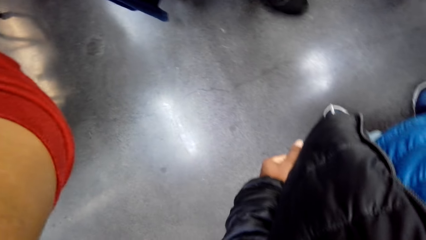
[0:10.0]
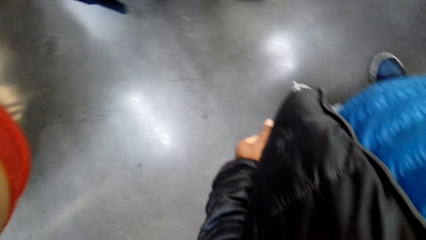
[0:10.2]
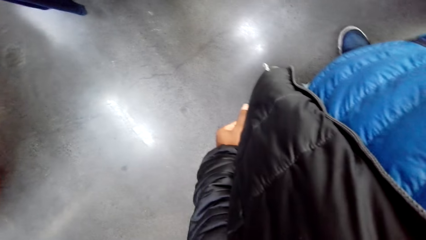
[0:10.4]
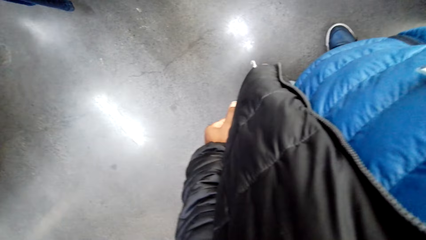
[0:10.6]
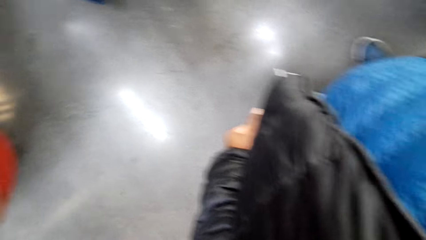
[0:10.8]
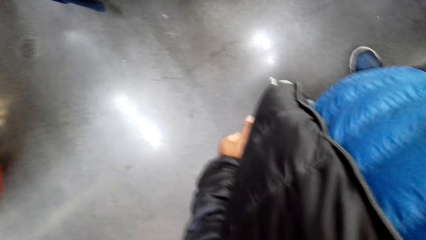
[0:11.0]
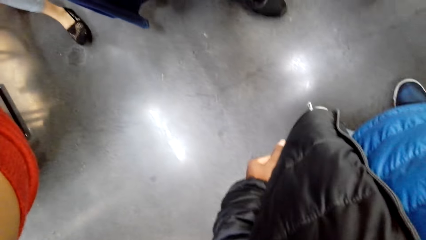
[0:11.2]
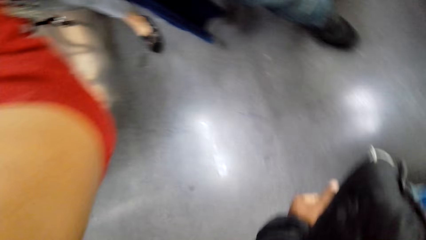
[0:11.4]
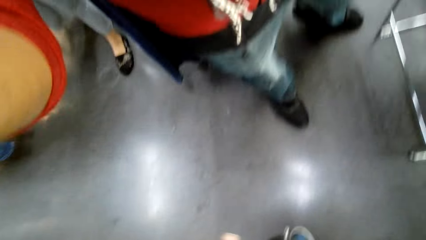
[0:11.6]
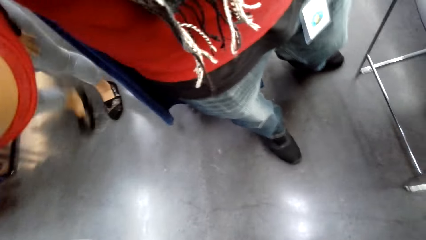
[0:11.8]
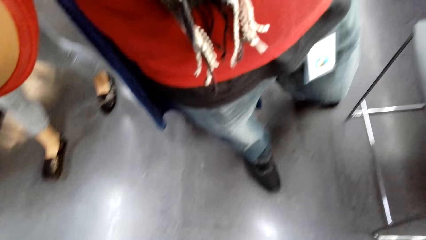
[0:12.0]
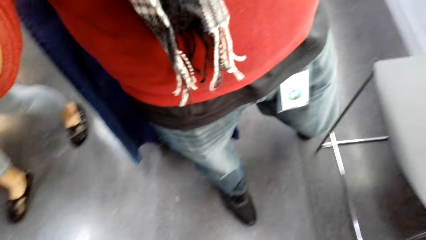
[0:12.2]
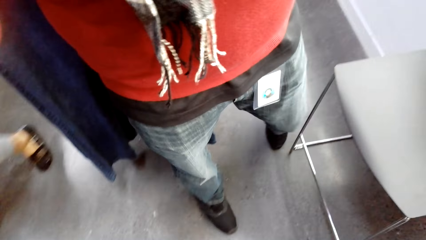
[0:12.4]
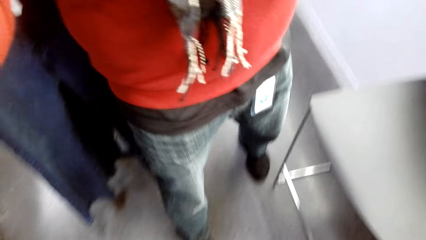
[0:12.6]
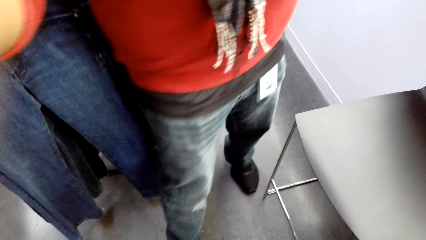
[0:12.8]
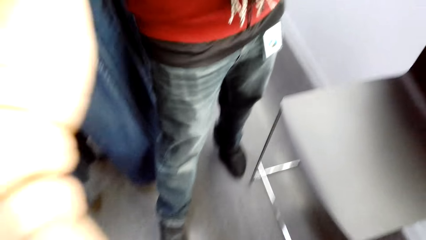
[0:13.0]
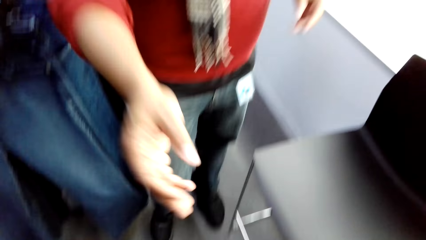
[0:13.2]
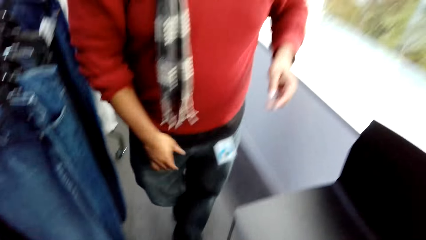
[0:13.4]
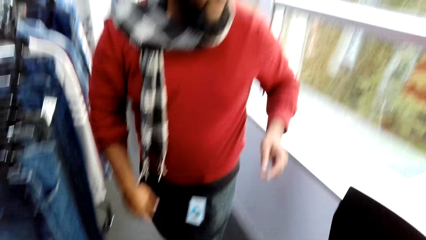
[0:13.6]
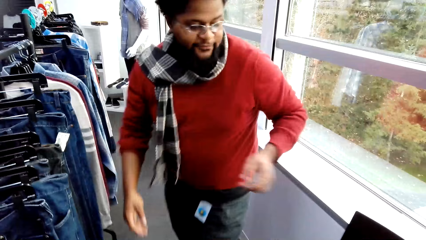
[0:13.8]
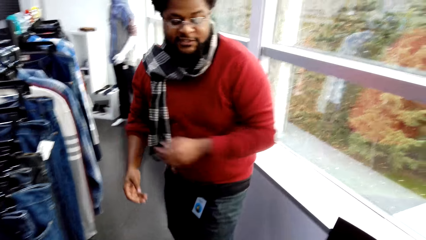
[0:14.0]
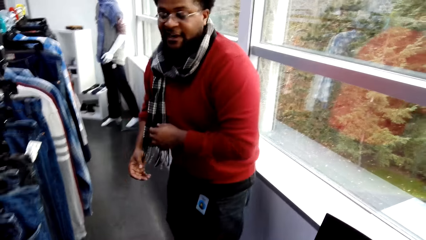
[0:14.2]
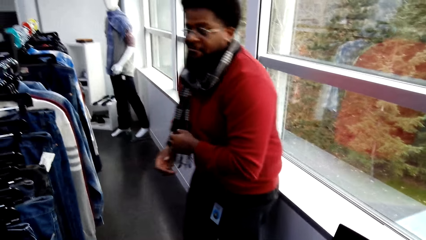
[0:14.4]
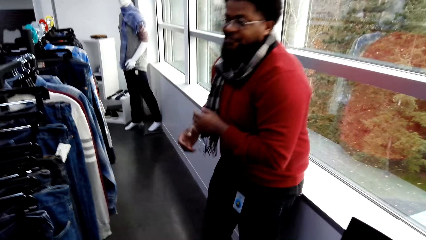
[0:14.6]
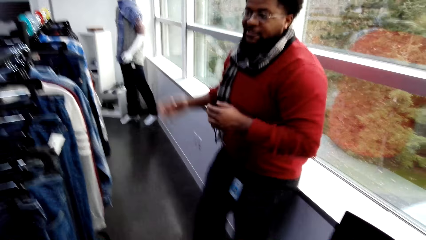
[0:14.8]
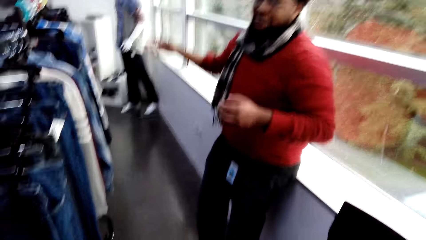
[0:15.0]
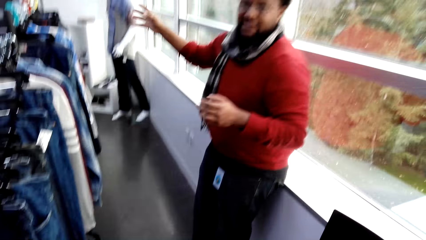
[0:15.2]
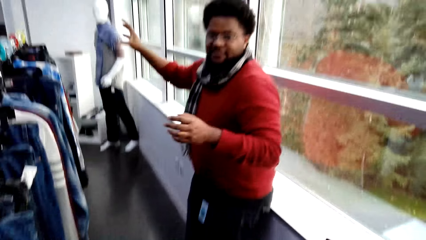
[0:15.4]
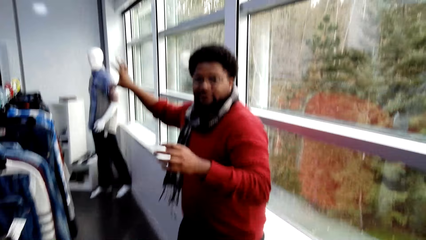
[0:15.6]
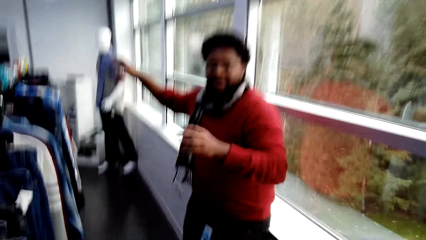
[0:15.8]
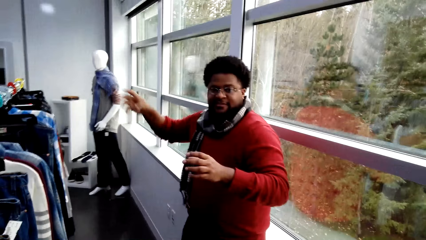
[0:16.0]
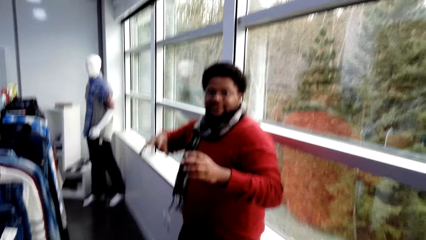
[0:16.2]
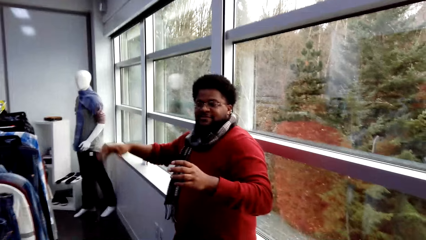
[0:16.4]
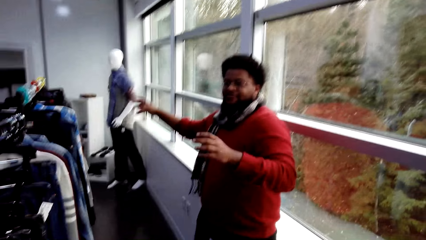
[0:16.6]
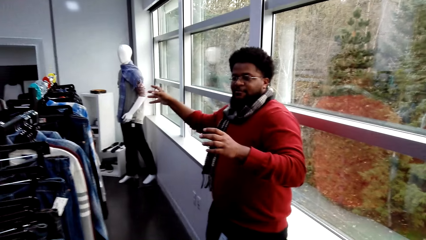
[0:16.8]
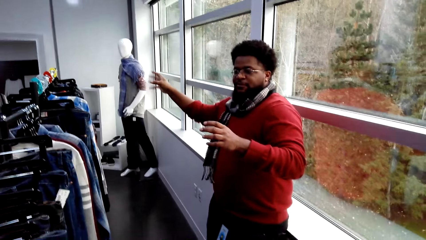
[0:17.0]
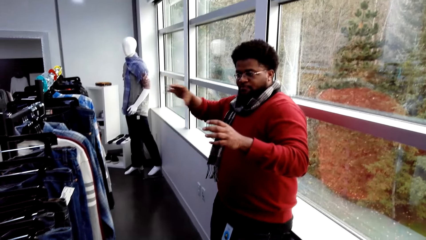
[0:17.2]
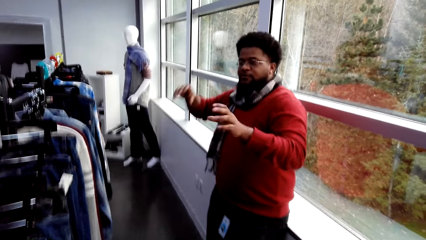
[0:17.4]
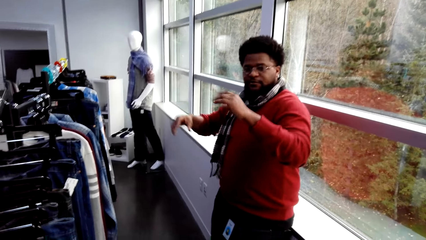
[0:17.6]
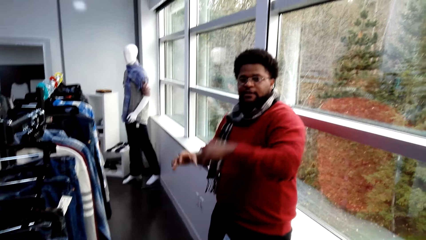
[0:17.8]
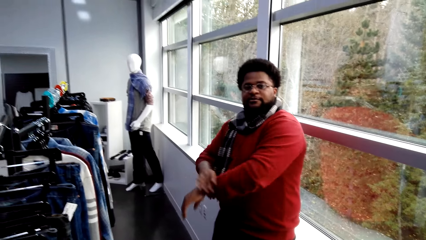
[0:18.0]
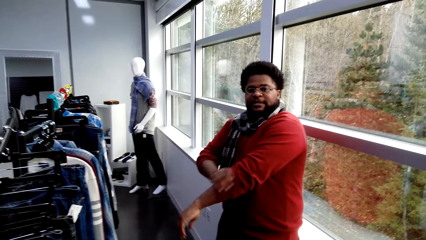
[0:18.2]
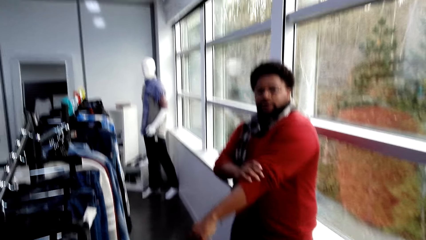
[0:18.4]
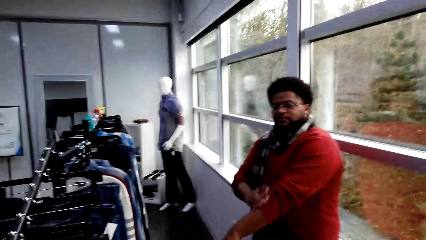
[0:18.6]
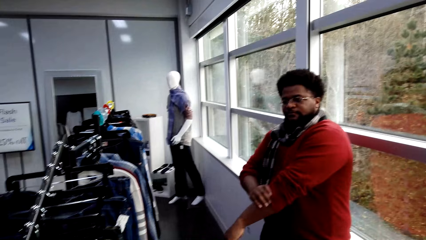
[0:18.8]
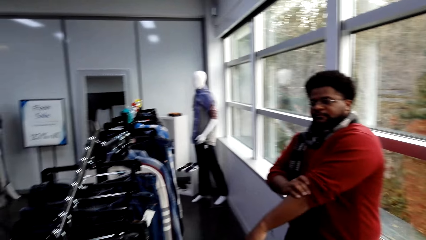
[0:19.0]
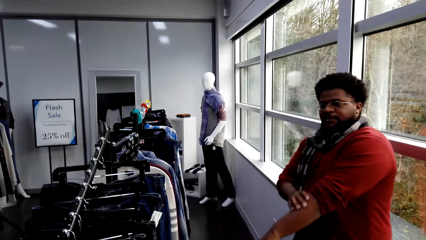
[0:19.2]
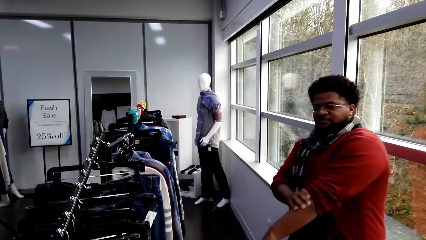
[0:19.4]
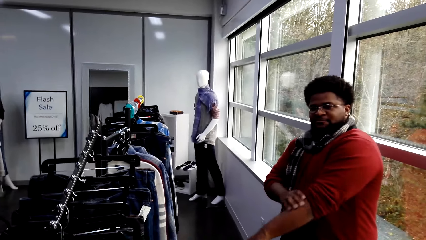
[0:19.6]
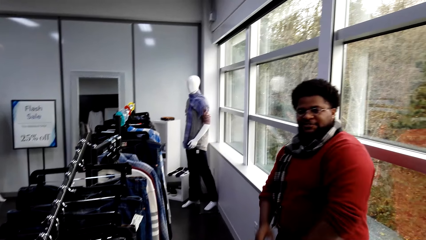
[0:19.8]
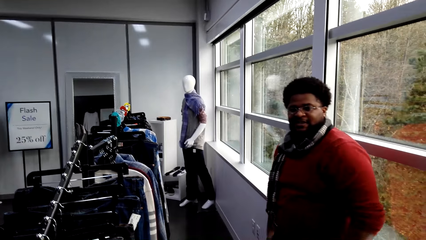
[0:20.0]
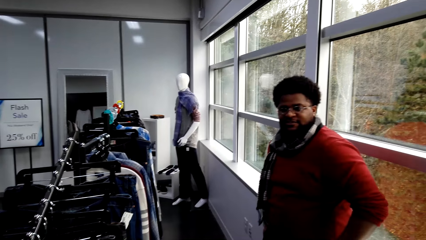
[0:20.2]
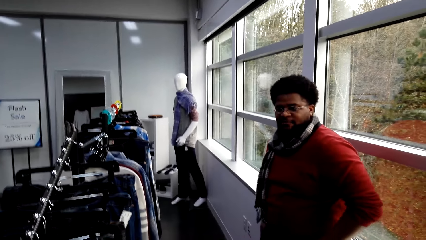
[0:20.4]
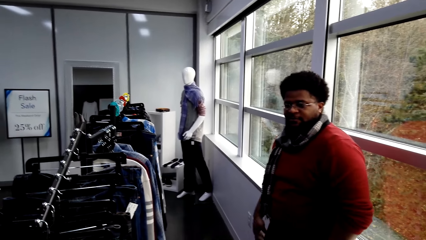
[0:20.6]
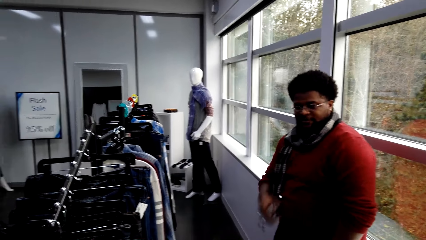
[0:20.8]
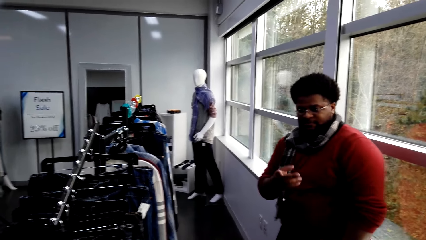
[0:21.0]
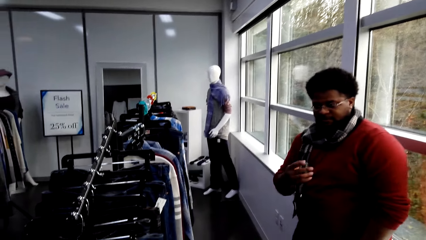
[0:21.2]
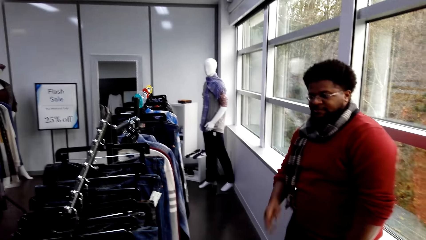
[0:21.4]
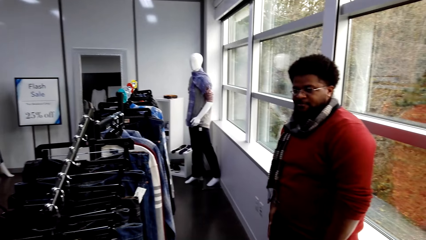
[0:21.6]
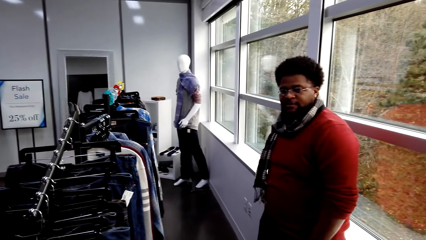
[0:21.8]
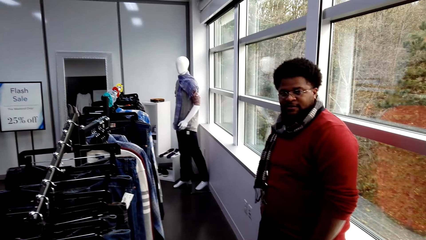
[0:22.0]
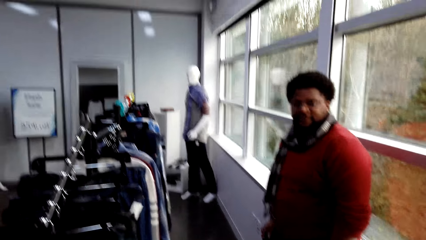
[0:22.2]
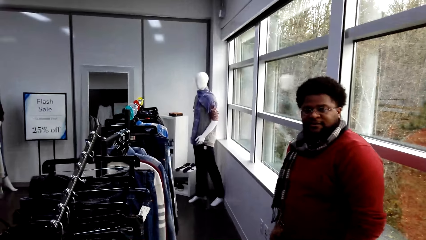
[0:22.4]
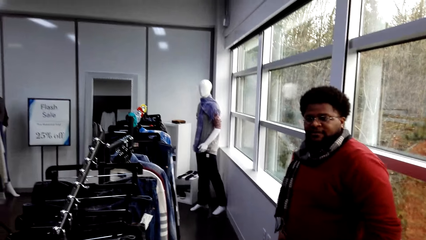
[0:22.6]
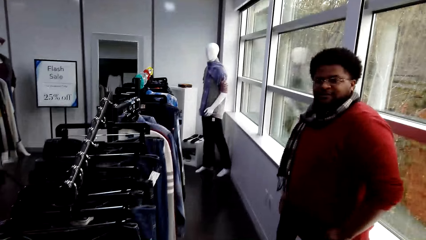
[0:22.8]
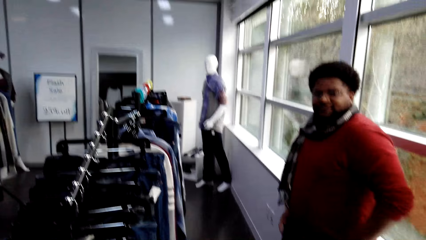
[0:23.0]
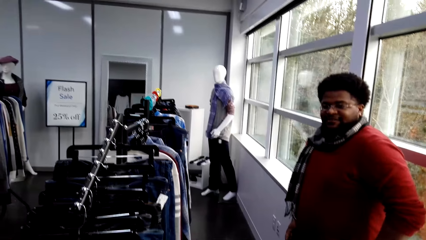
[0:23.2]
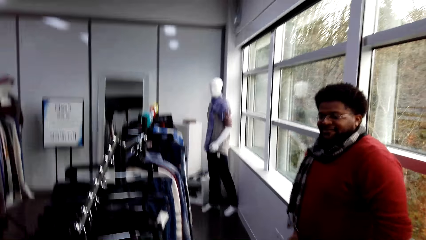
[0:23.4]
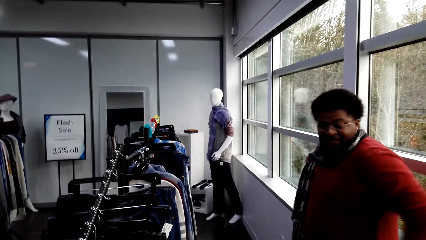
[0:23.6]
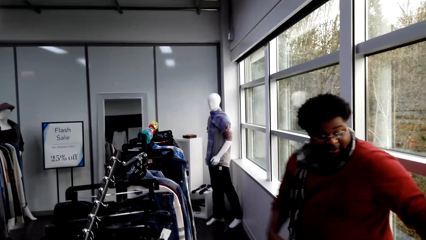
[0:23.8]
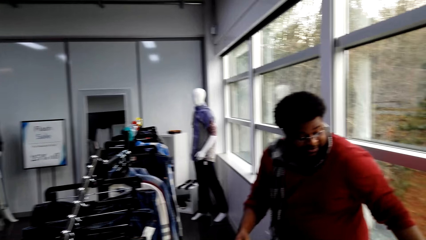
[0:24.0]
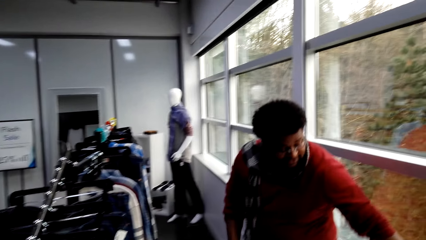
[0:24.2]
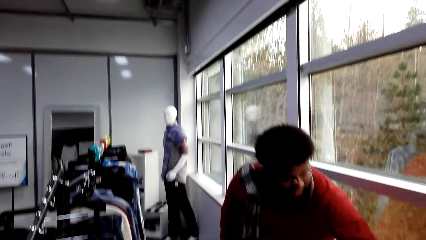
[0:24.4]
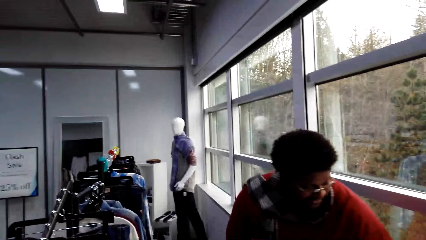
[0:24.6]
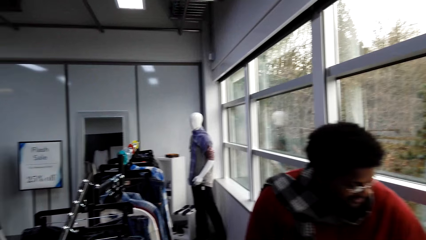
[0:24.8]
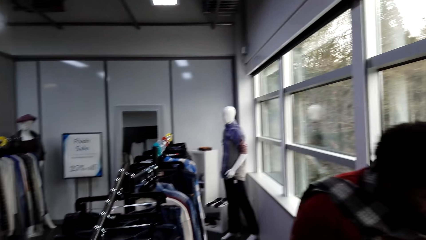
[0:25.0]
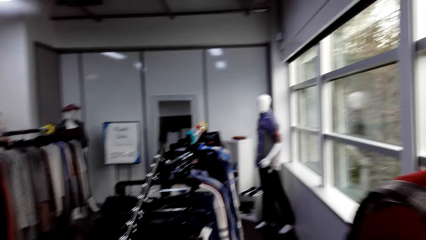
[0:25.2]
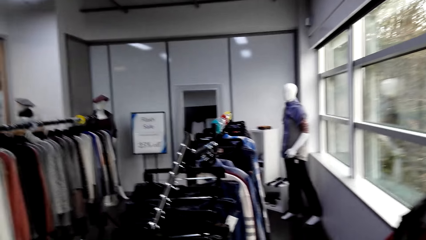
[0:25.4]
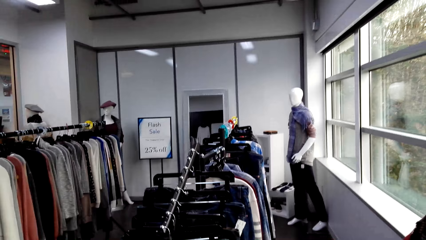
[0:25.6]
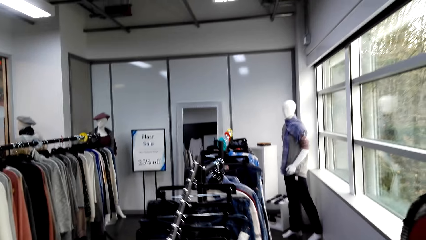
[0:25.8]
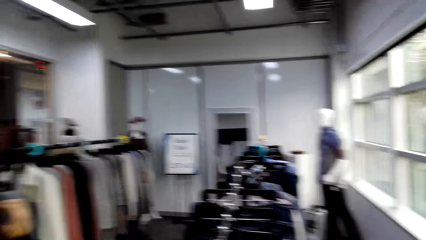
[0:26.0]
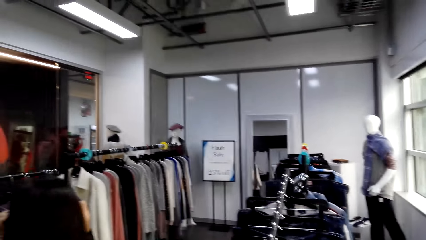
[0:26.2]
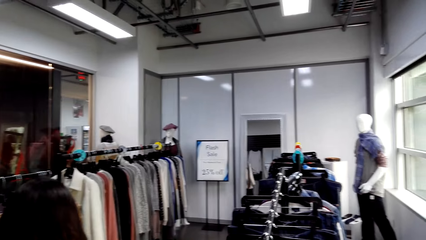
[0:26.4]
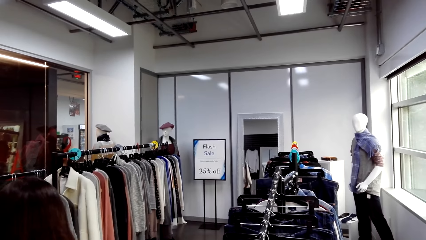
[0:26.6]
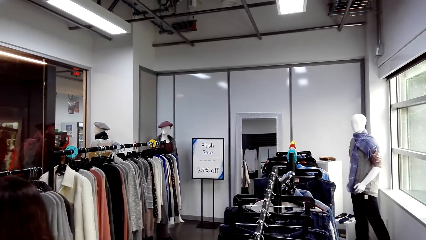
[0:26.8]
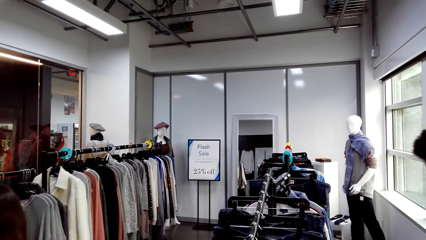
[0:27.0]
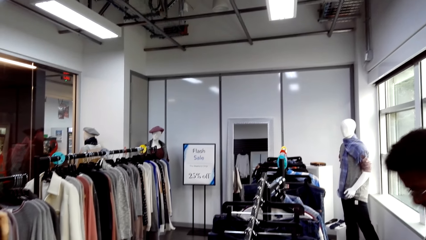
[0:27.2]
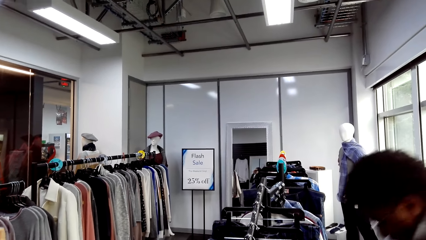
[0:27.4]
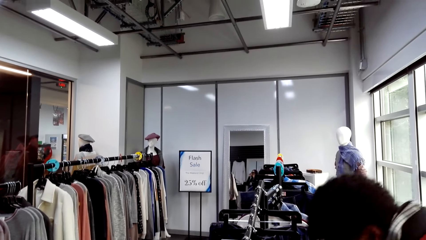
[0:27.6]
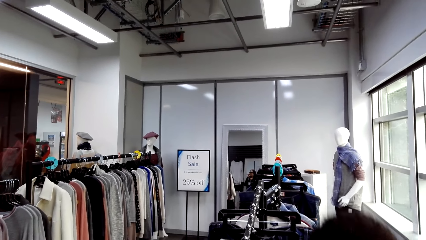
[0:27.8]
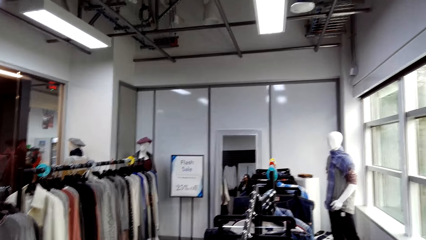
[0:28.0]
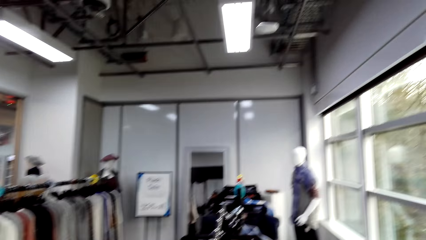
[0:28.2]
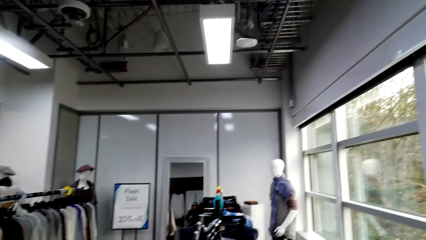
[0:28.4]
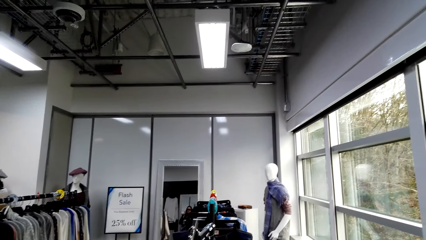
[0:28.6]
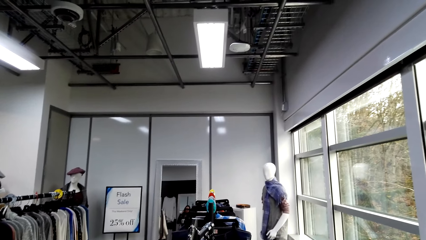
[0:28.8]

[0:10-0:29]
A person fixes the camera on the camera wearer. The person leans on the wall. The person moves his hand. The person talks to the camera wearer. The person adjusts his sleeve. The person talks to the camera wearer. The person bends down.
